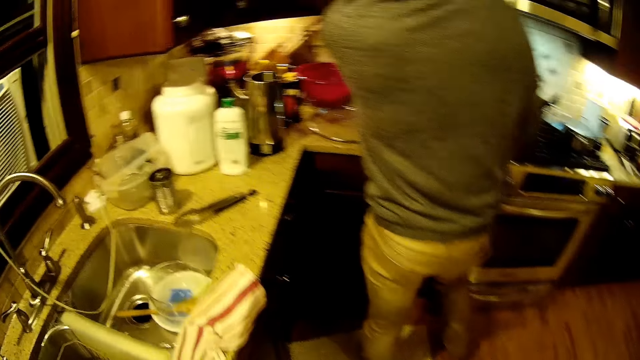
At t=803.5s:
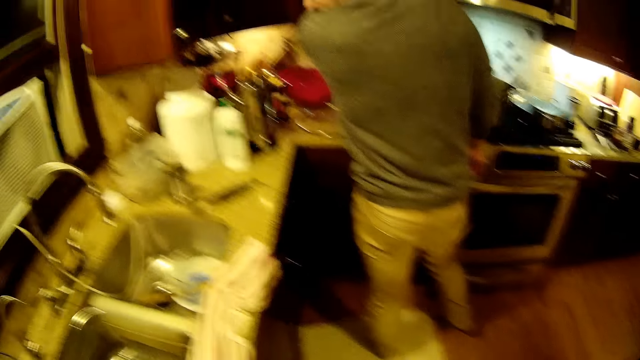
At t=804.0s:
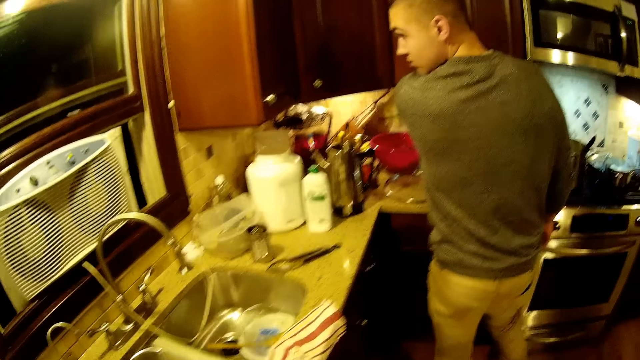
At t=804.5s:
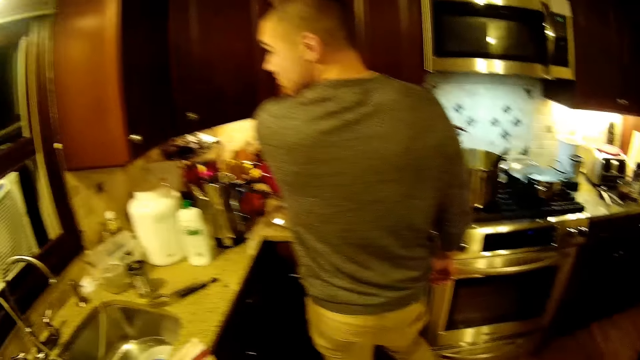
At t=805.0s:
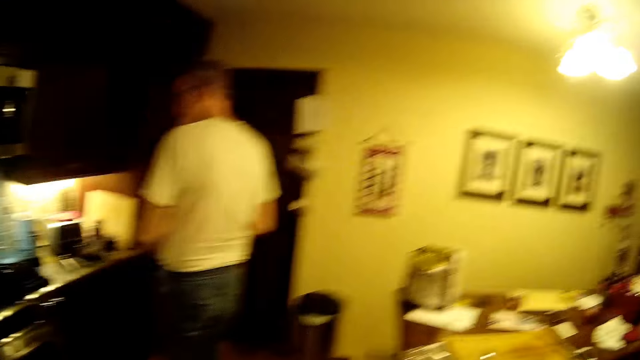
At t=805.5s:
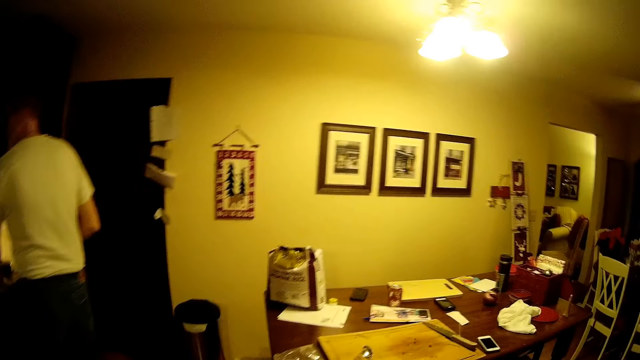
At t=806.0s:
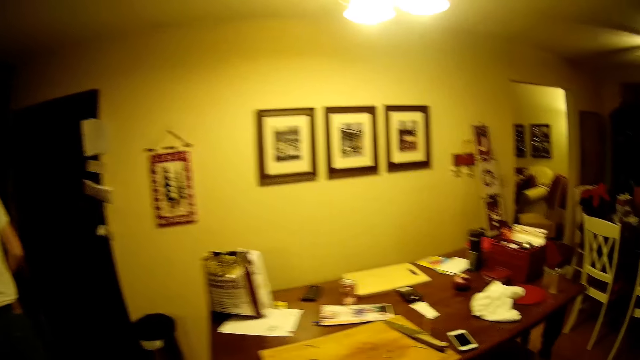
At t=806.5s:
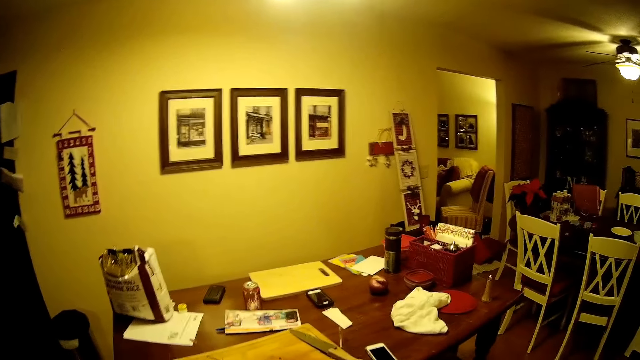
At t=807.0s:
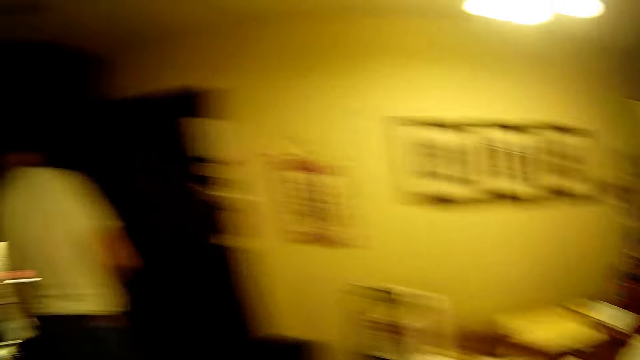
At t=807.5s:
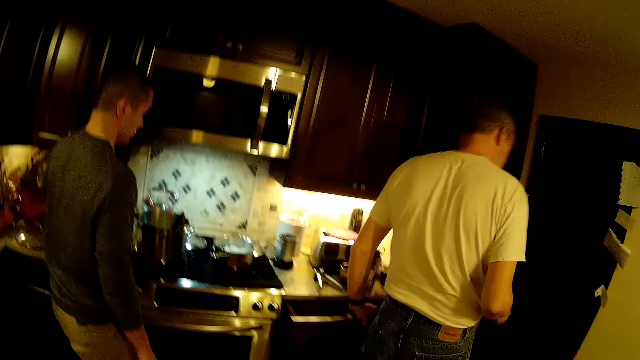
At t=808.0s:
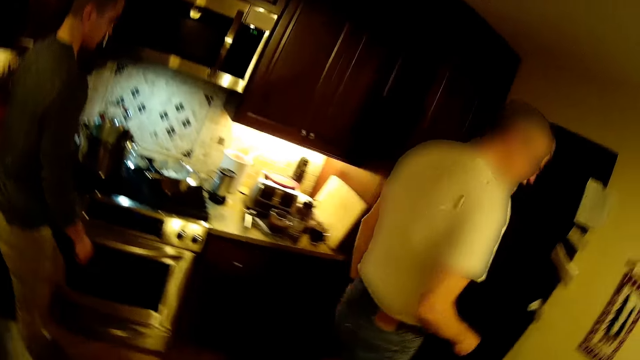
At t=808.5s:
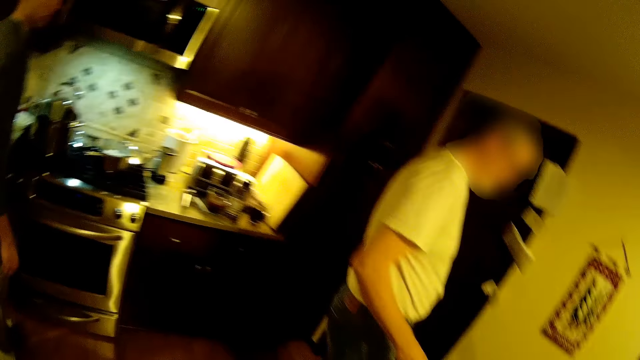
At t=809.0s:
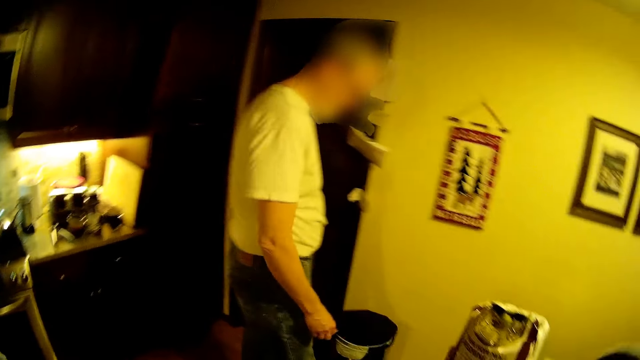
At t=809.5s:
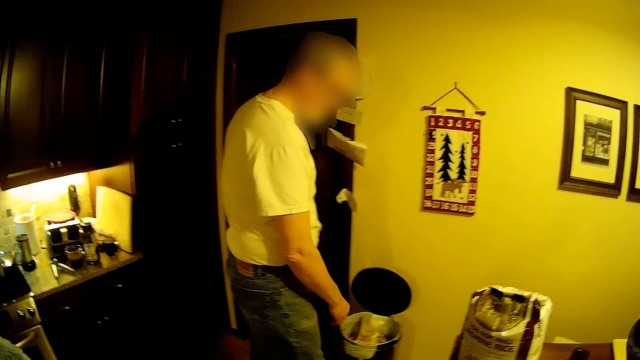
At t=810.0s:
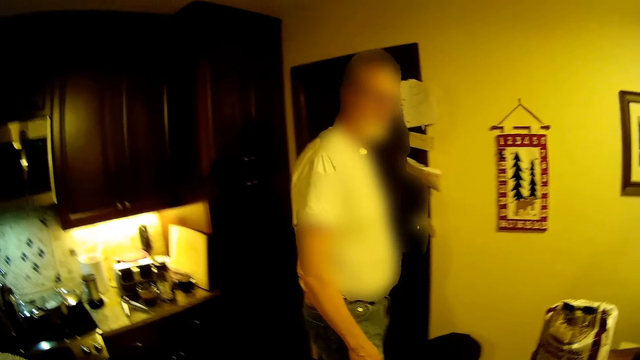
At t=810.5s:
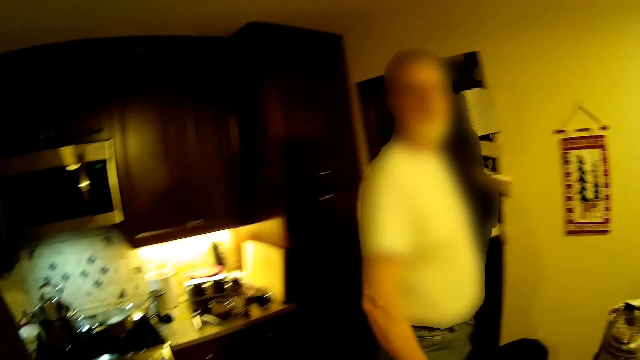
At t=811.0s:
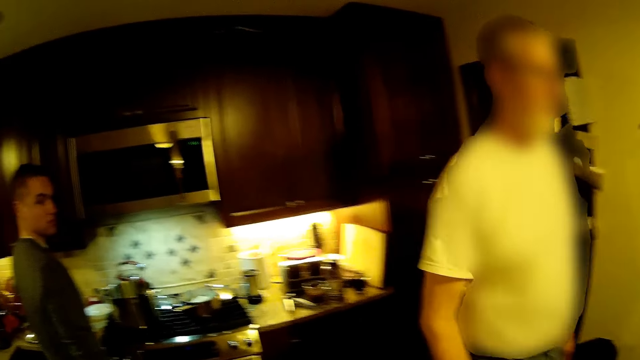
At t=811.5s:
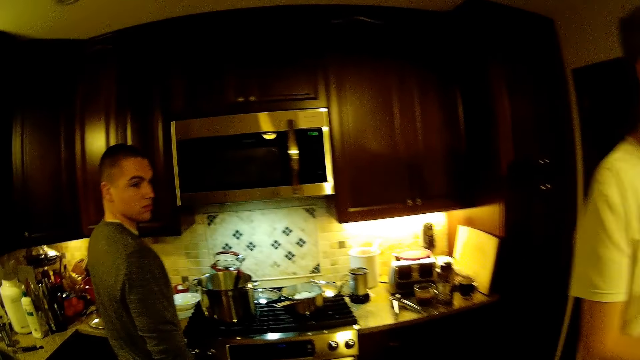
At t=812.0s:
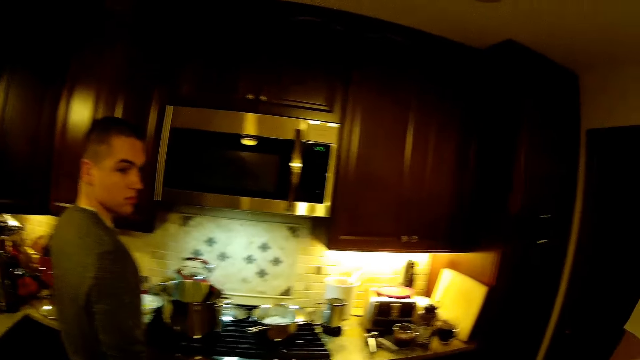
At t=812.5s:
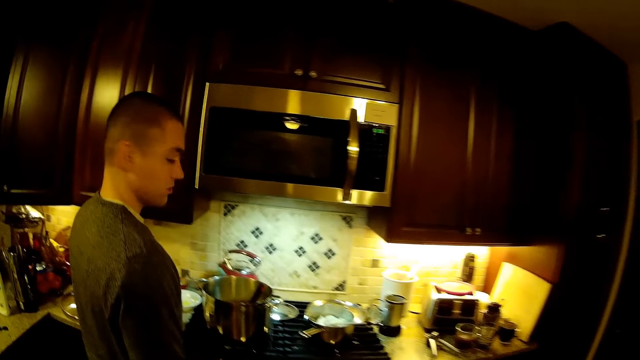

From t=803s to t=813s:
The camera wearer stands in the kitchen. They walk towards the dining table. A person walks in the kitchen. The person drops waste in the bin.
